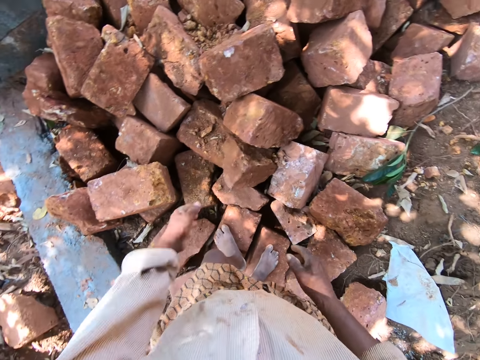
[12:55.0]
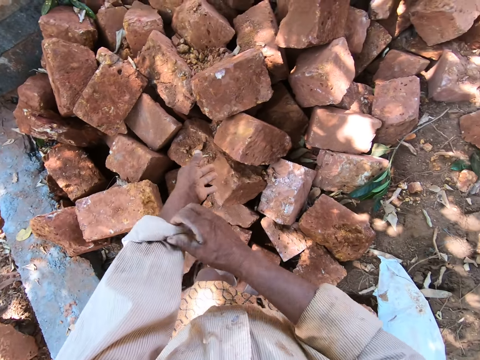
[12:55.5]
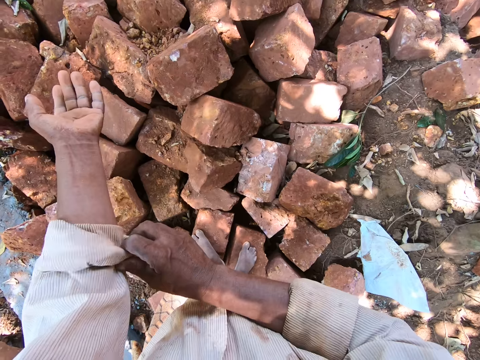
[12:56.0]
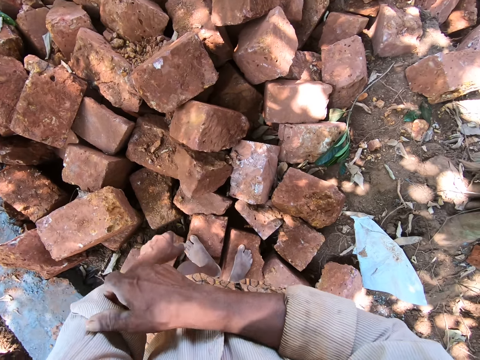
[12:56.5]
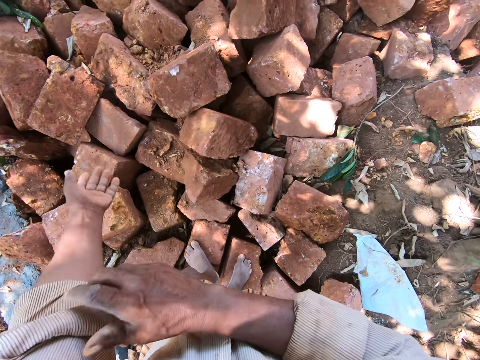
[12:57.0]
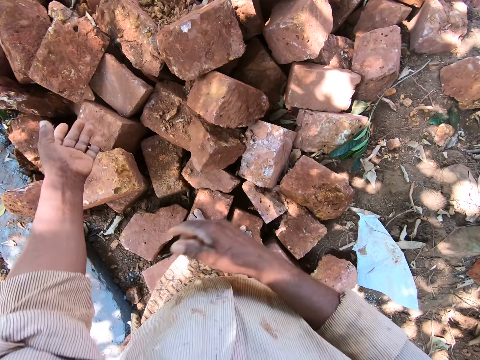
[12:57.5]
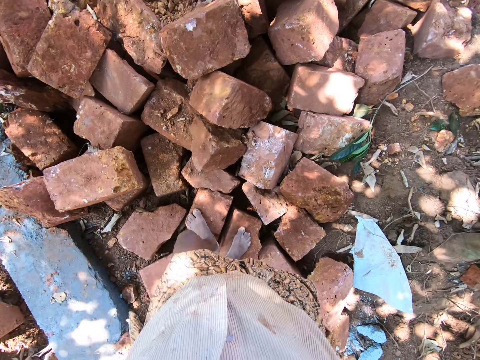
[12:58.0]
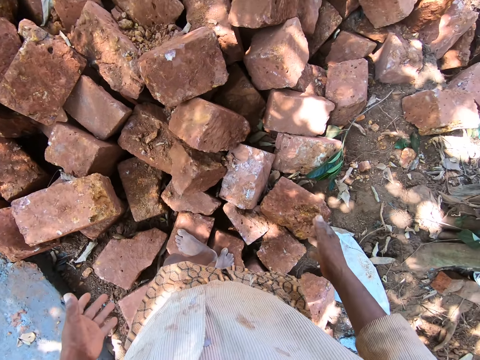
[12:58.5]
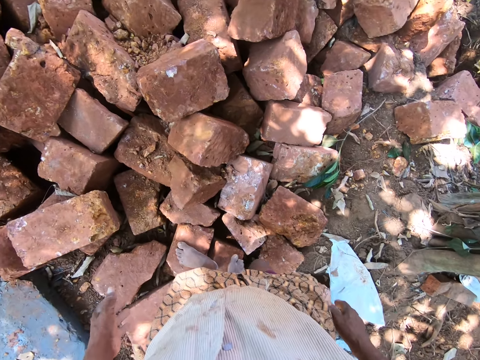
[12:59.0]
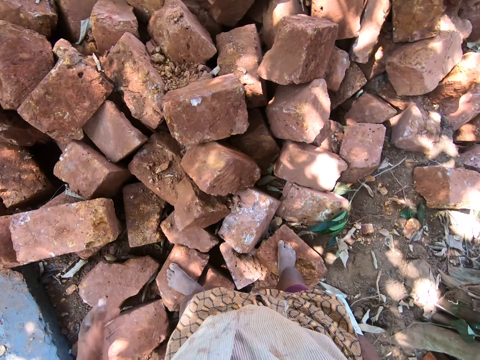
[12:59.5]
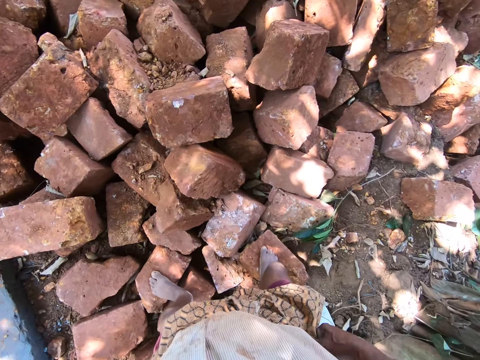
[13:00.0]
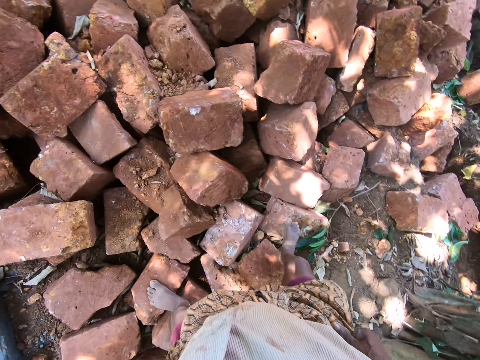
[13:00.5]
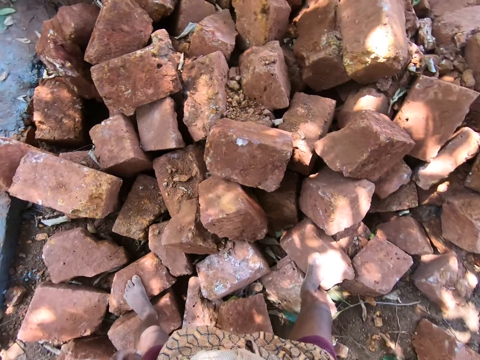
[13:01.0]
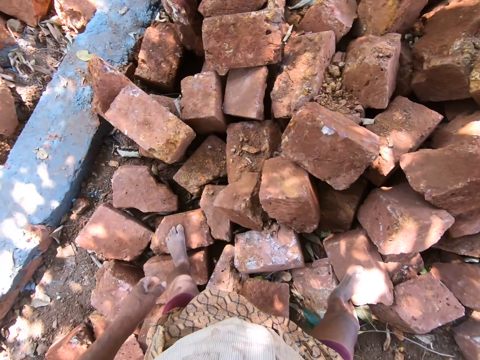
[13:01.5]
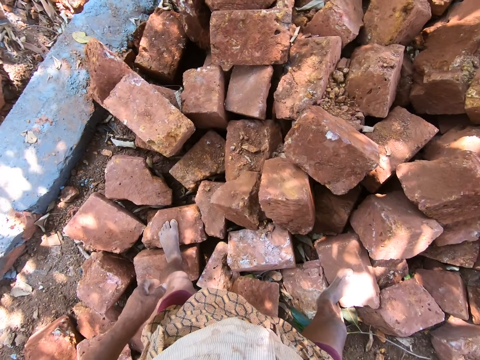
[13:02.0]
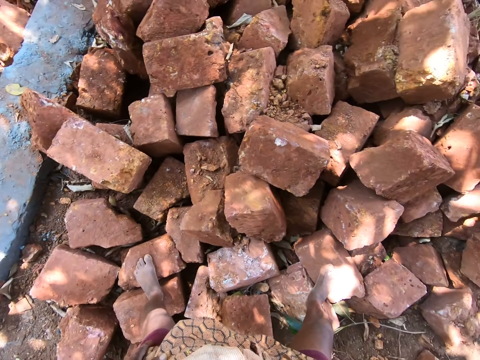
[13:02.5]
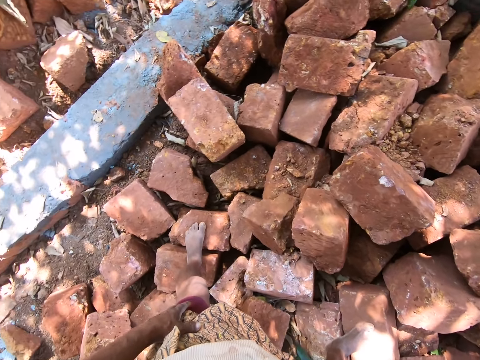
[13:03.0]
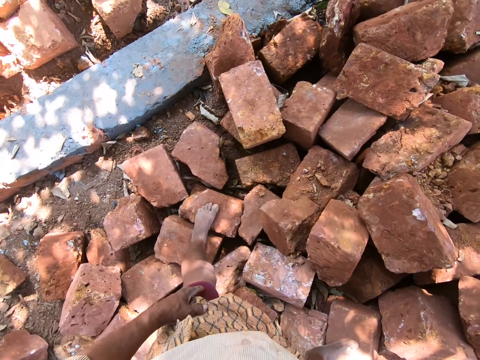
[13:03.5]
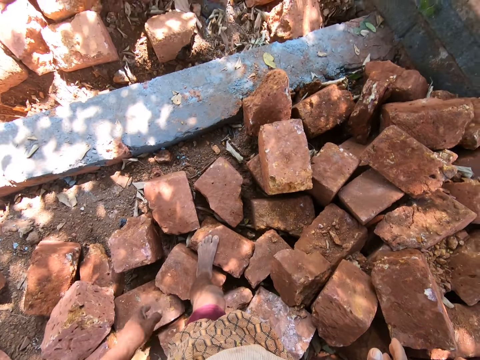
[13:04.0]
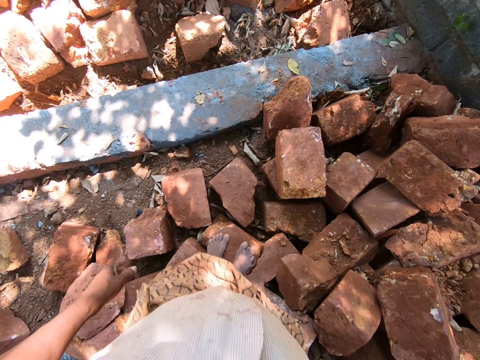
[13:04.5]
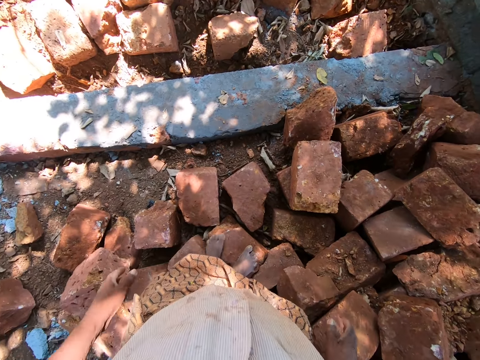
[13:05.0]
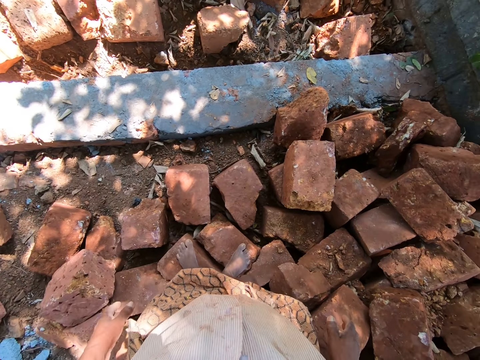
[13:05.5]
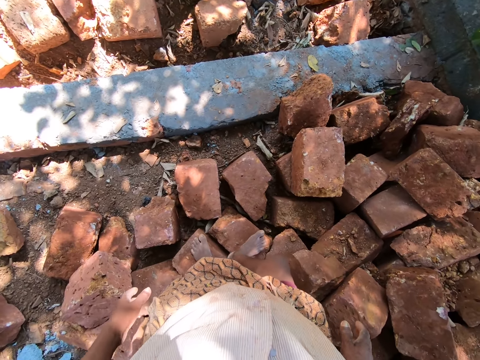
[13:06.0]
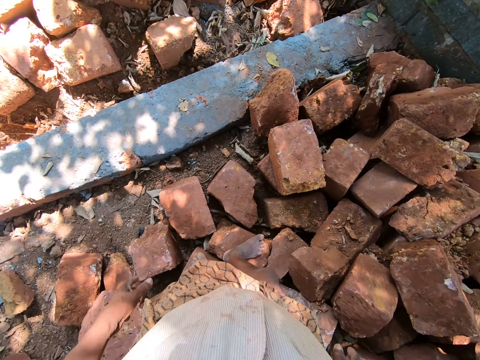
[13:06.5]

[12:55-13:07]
The camera wearer rolls up his left sleeve with his right hand.

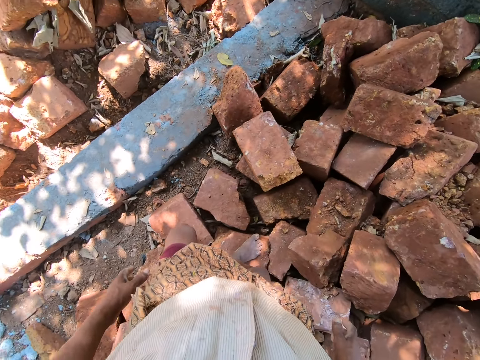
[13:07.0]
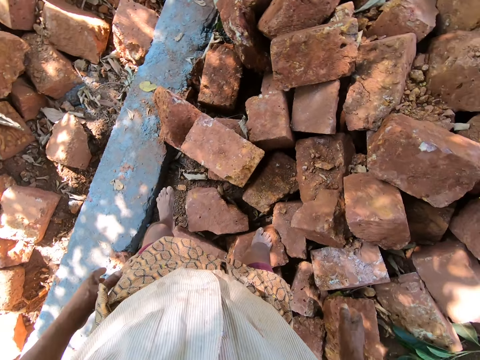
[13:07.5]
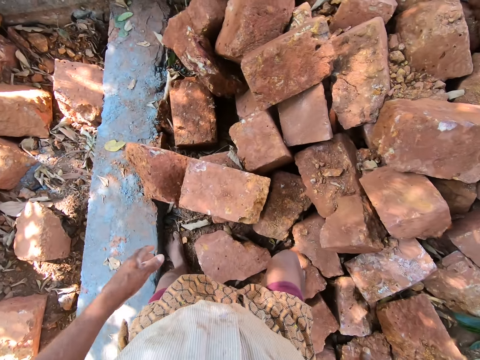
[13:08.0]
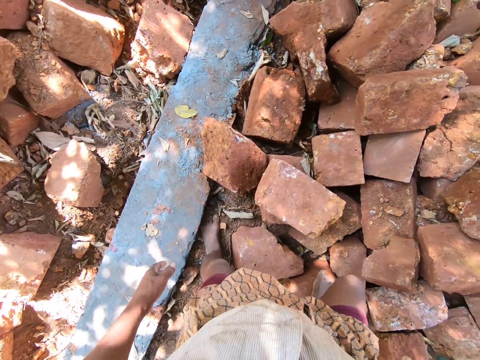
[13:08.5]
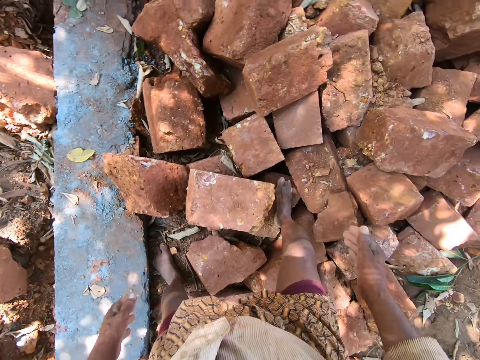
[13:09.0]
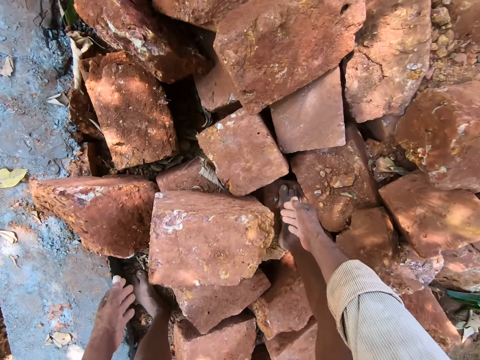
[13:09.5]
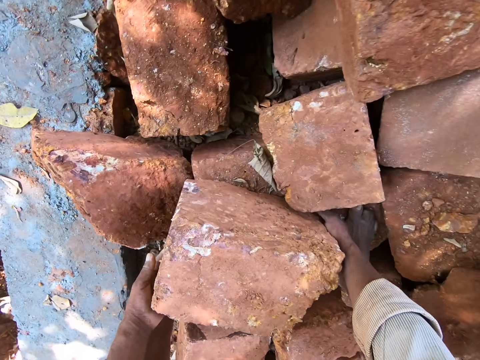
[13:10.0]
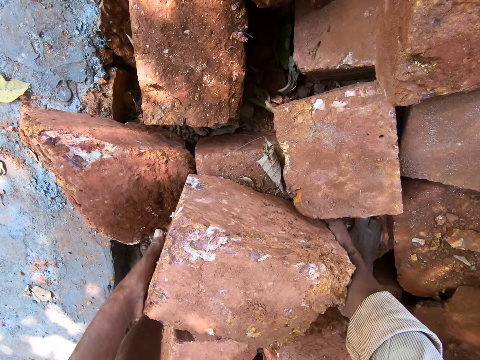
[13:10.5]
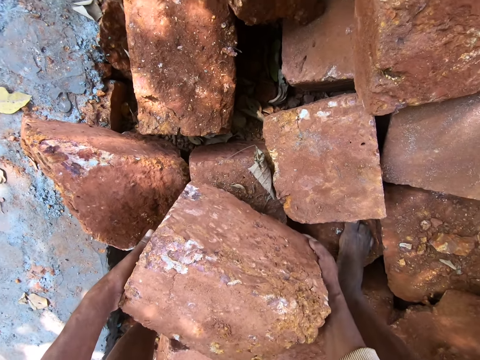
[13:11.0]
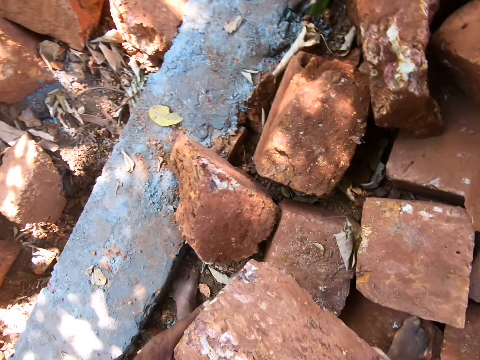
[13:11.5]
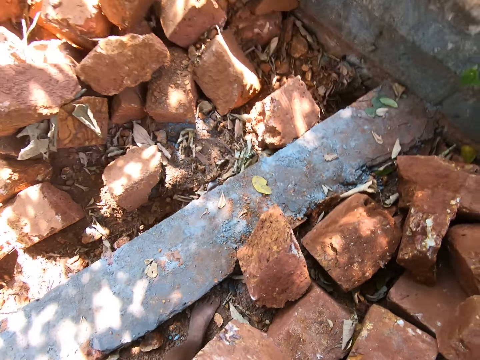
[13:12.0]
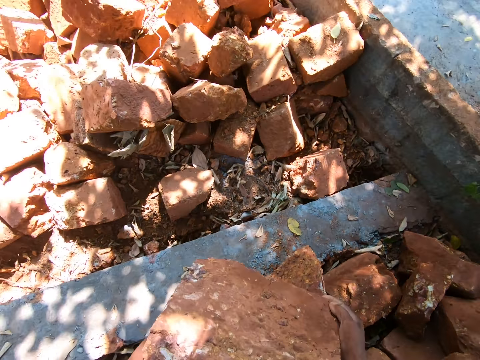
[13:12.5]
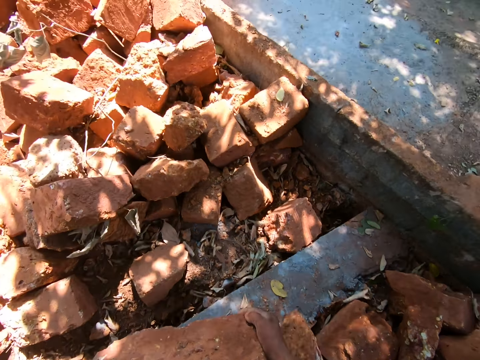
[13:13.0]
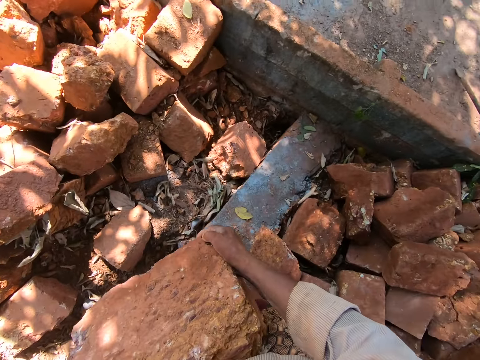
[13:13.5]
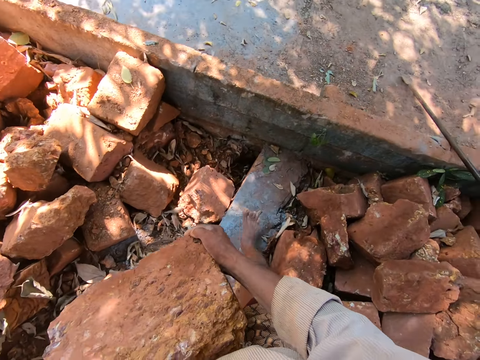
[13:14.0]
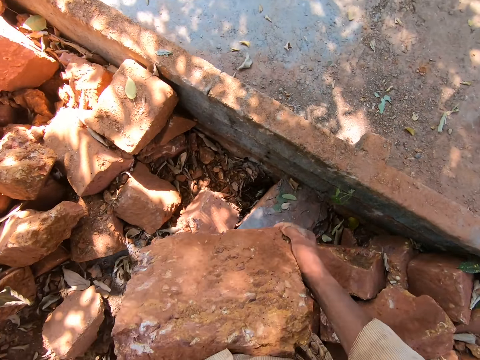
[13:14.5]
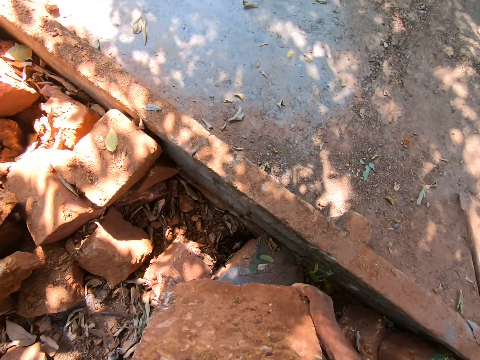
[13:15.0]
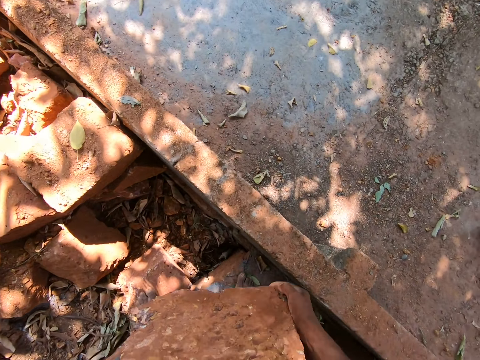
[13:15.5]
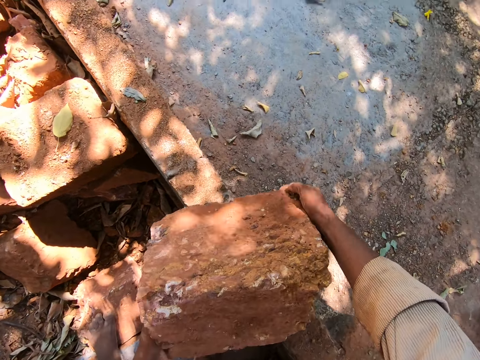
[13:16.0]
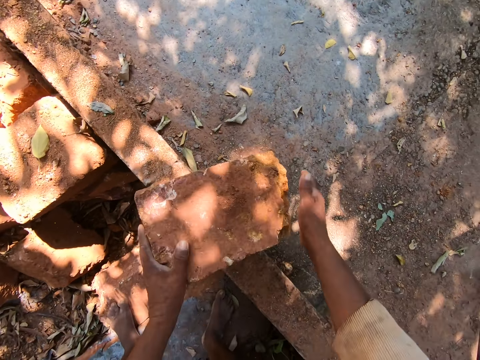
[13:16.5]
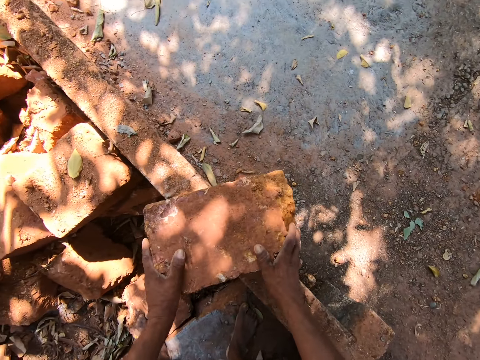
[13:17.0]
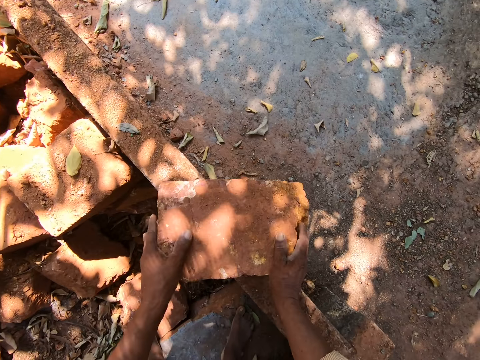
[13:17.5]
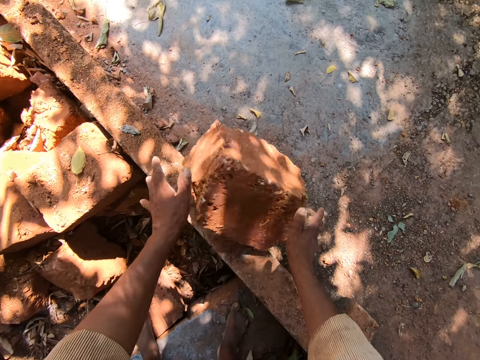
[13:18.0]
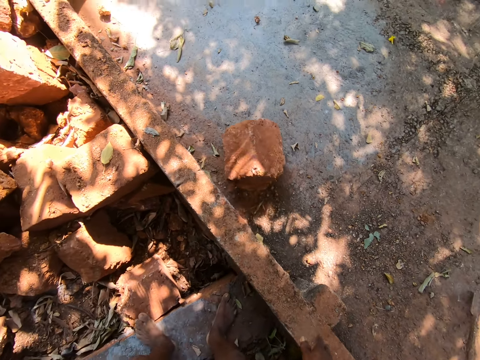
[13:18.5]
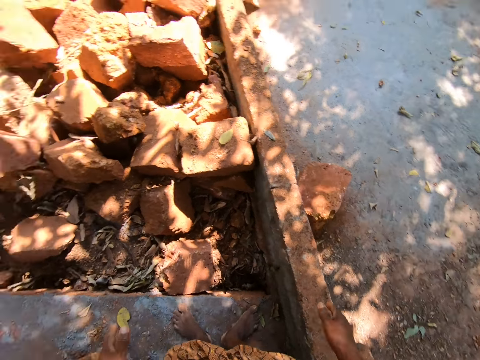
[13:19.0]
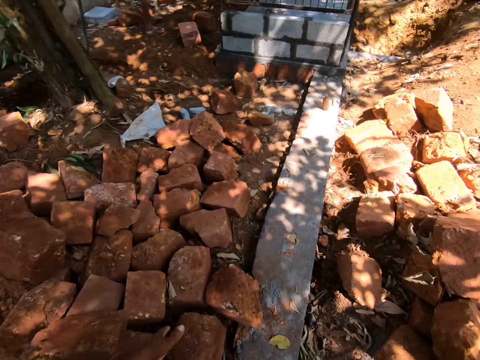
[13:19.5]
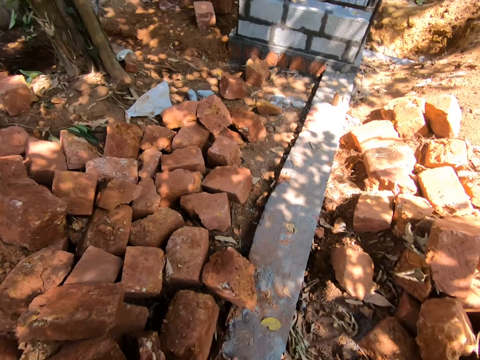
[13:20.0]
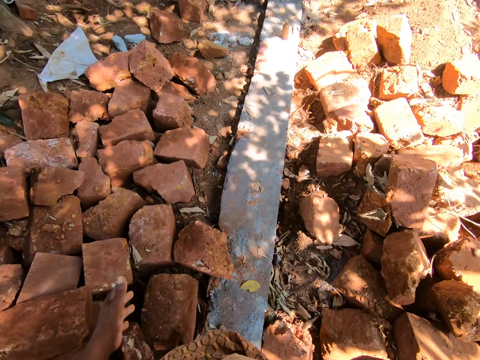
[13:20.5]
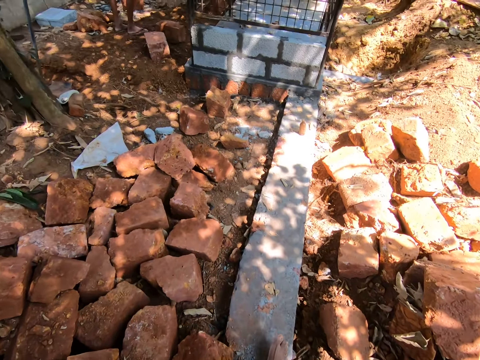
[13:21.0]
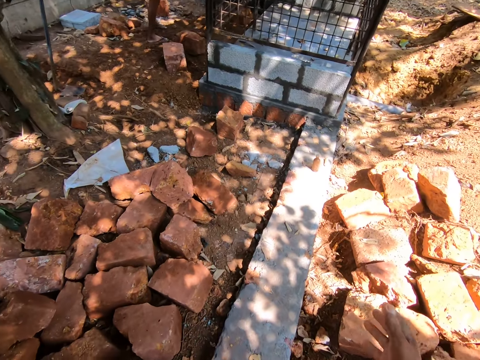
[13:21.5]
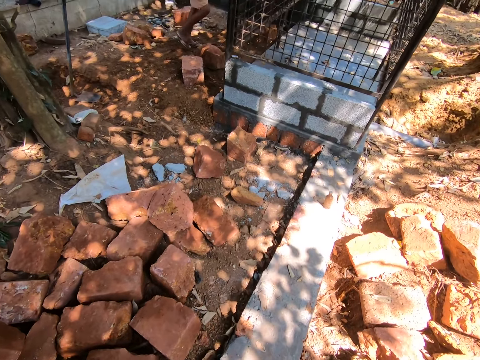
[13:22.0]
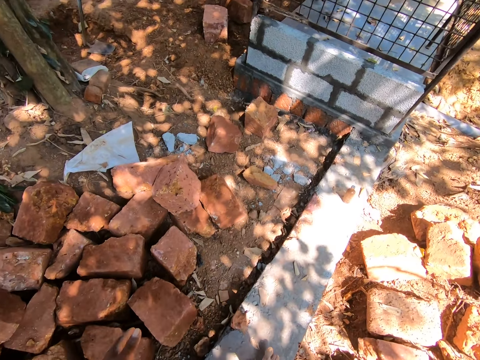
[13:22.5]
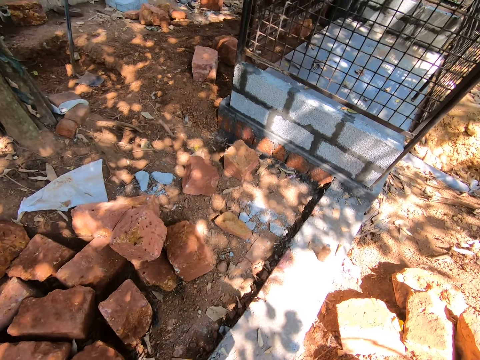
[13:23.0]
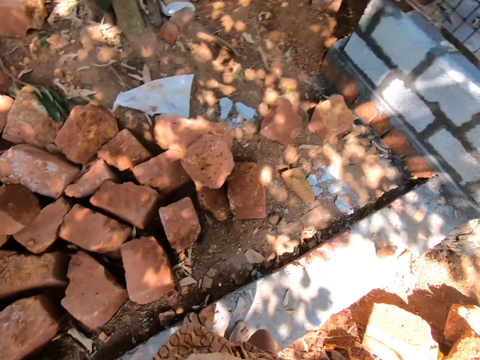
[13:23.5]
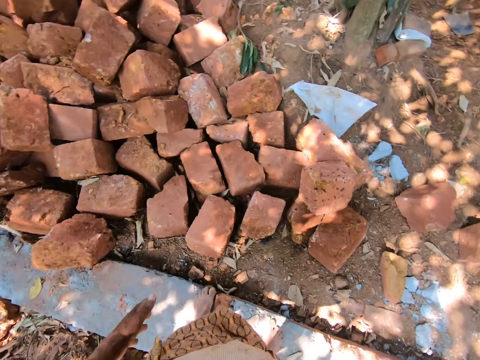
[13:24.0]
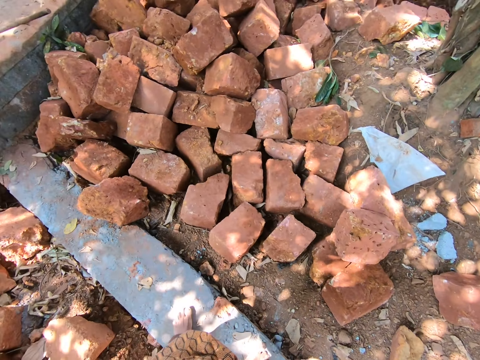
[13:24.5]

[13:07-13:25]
The camera wearer picks up a brick from the heap of bricks on the ground with his left hand. He walks to the pavement. He places the brick in his hands on the pavement. He pushes down the brick on the pavement on the ground with his hands. He walks away from the pavement. He converses with a man.
